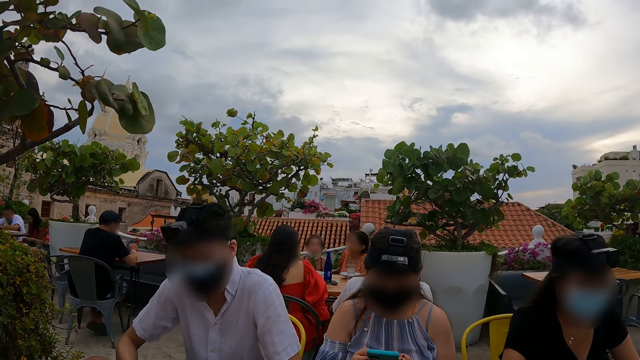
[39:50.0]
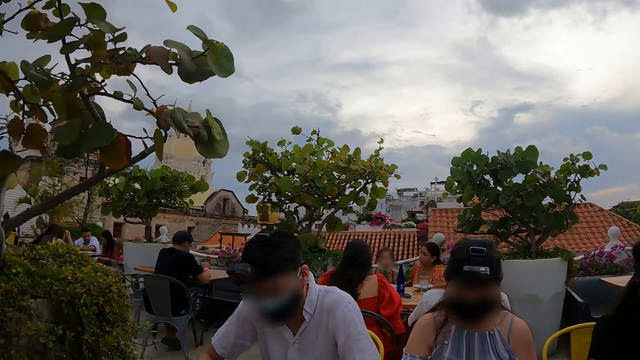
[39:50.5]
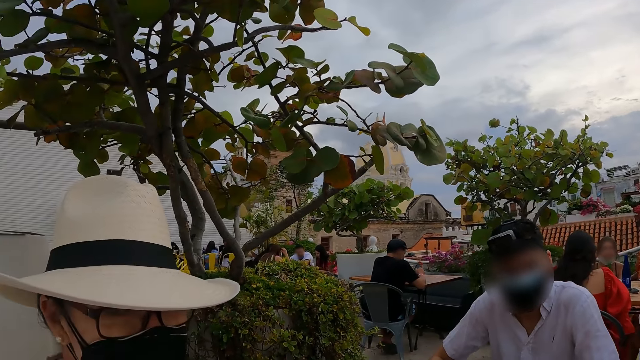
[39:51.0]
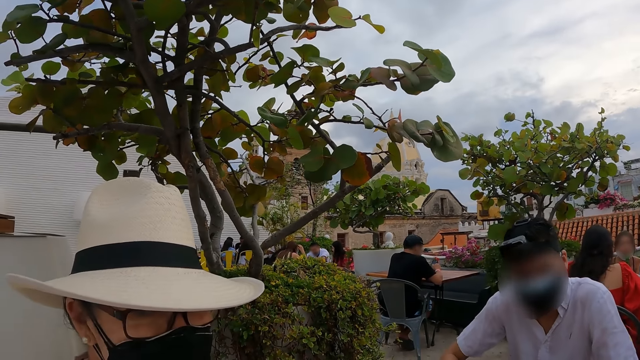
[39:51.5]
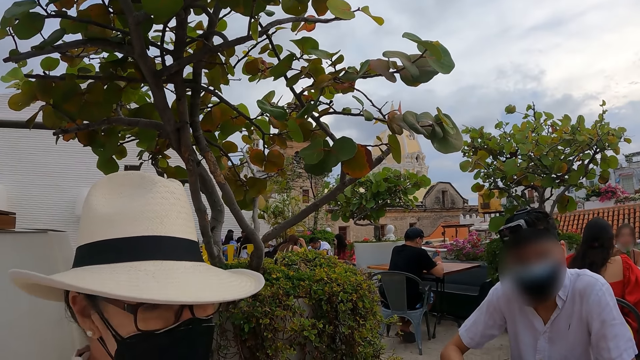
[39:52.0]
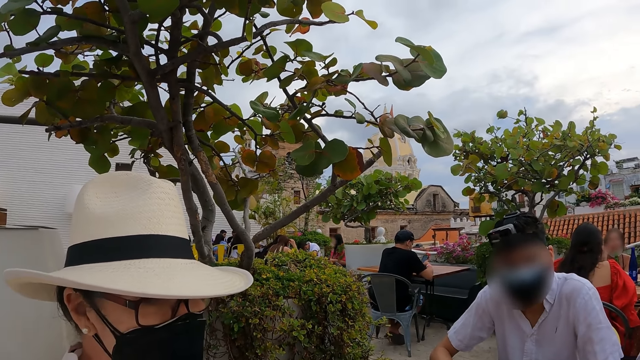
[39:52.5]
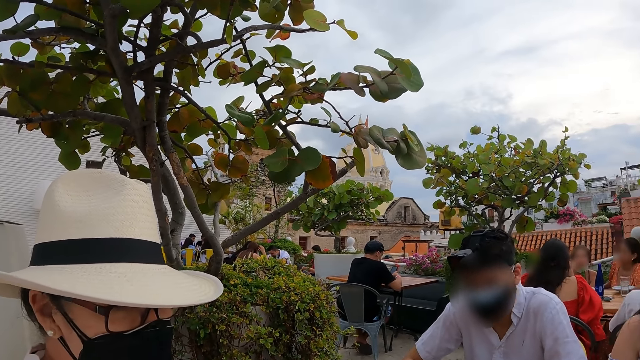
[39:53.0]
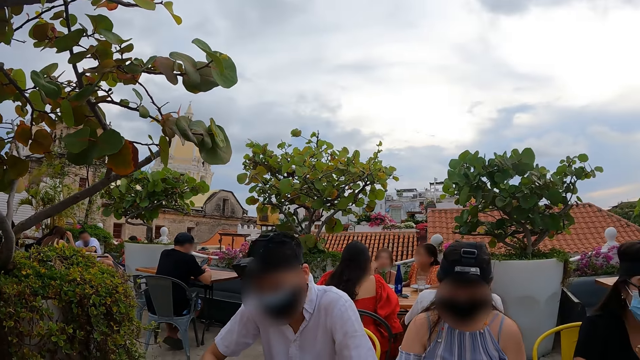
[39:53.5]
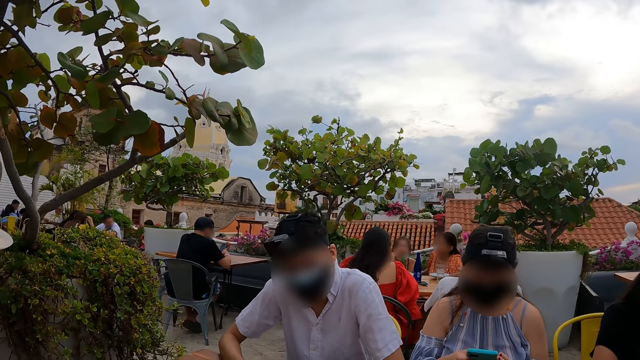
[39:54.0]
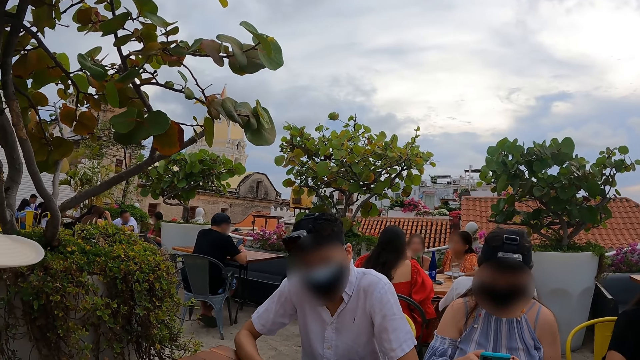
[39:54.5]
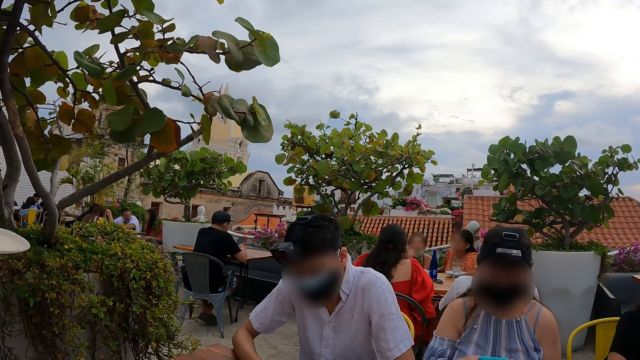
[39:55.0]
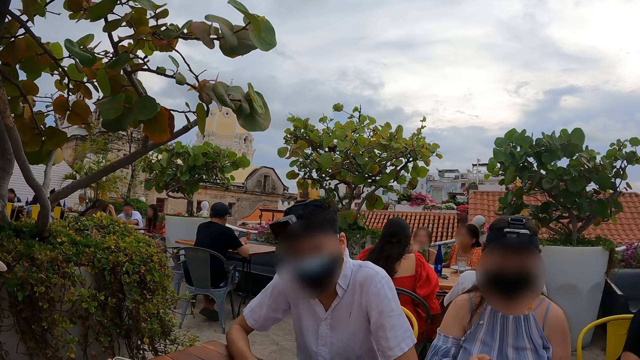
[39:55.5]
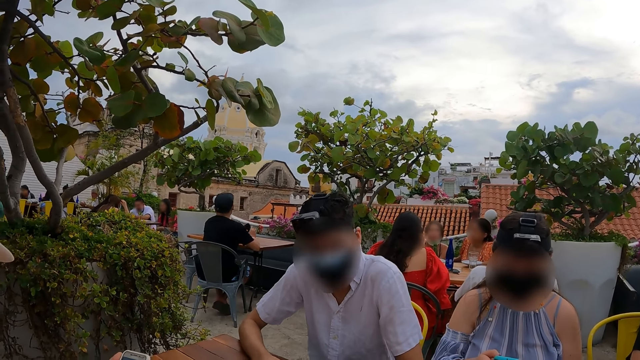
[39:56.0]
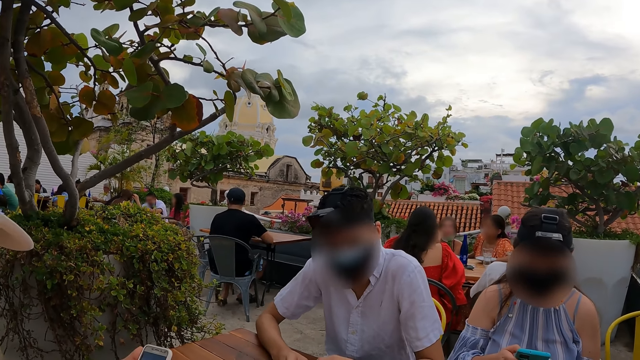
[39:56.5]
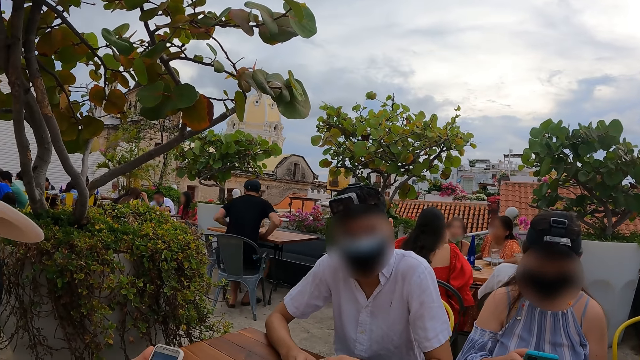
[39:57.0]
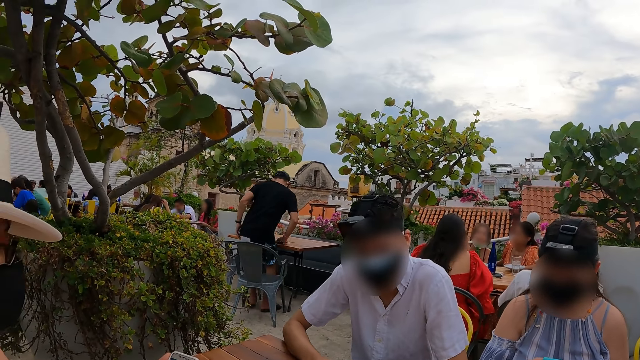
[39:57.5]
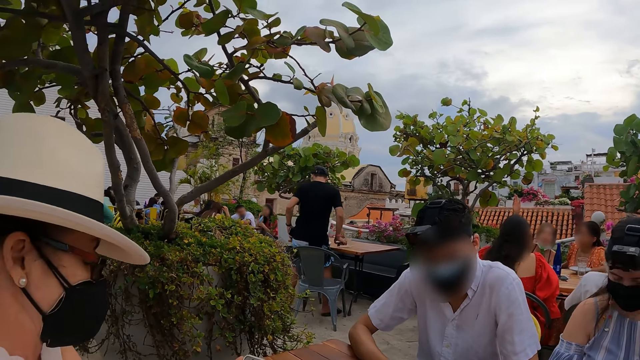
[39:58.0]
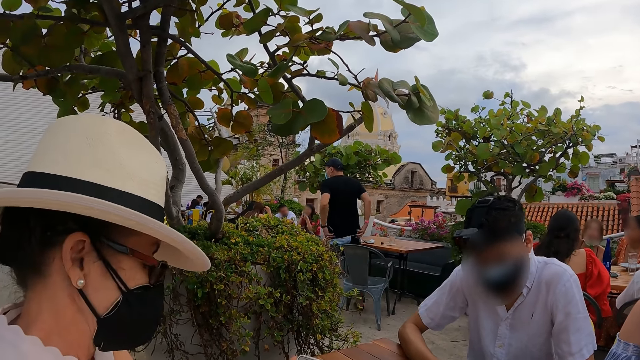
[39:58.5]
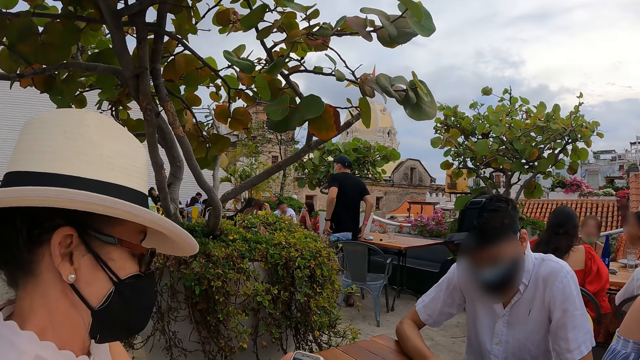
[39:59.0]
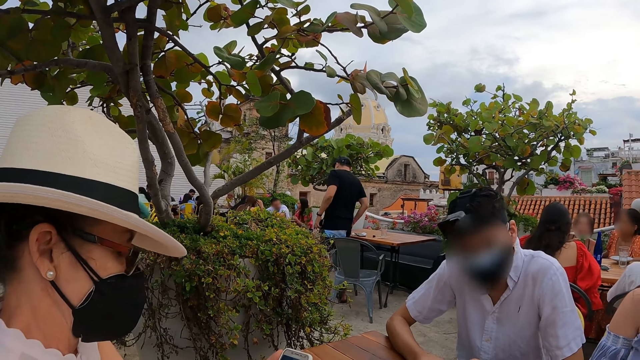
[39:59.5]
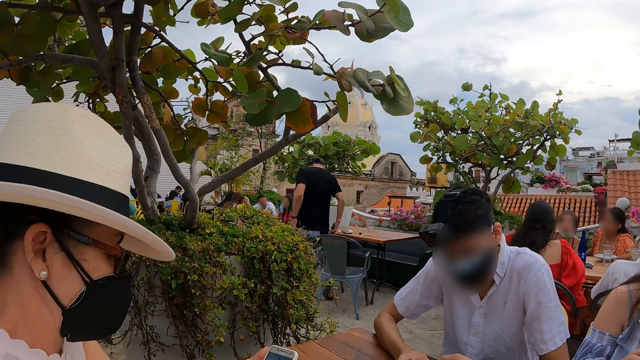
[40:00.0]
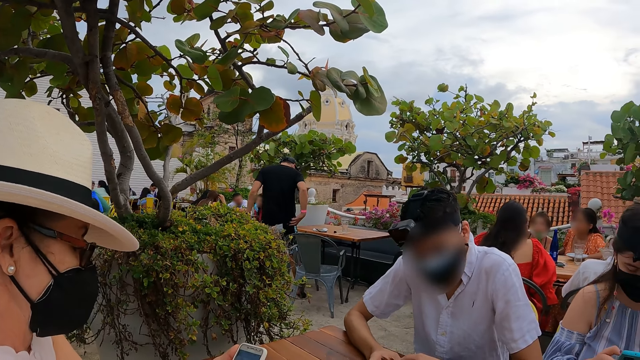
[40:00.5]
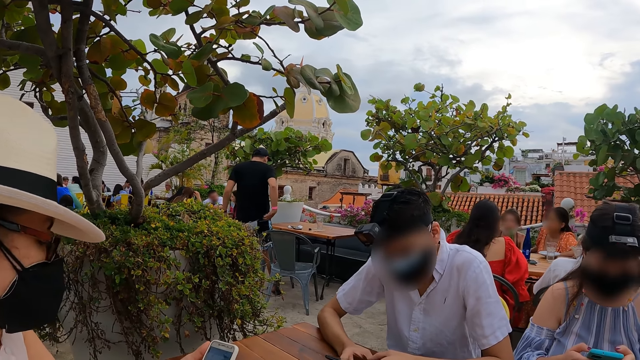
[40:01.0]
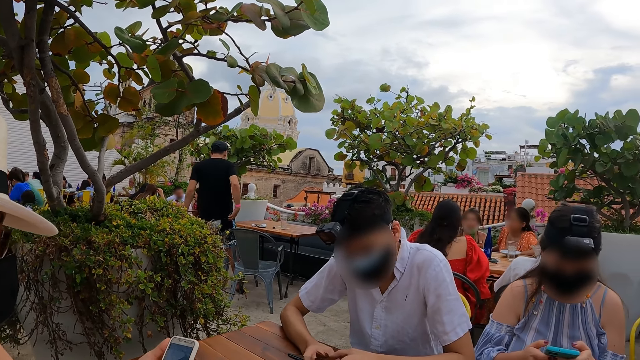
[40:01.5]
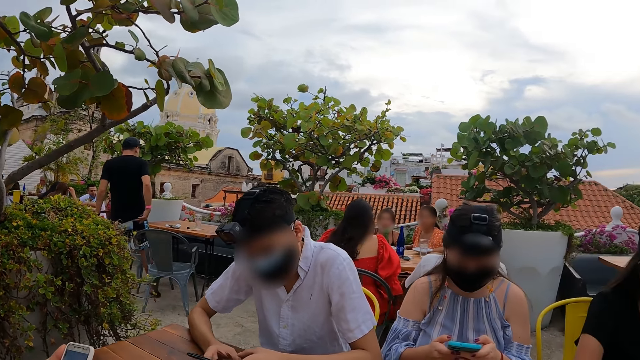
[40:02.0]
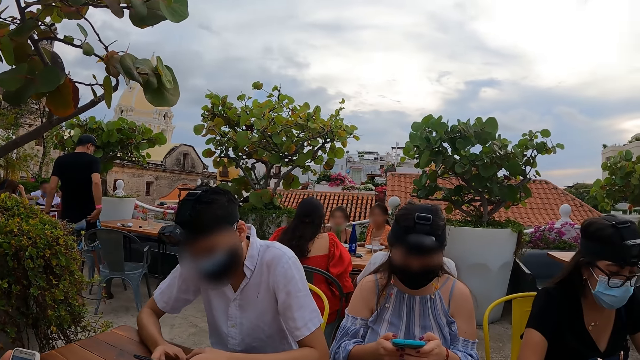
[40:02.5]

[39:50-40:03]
The camera wearer looks around. They interact with a woman. They stare at a person. They look around. They stare at another person, a third person and a fourth person. They interact with a man. They look around.

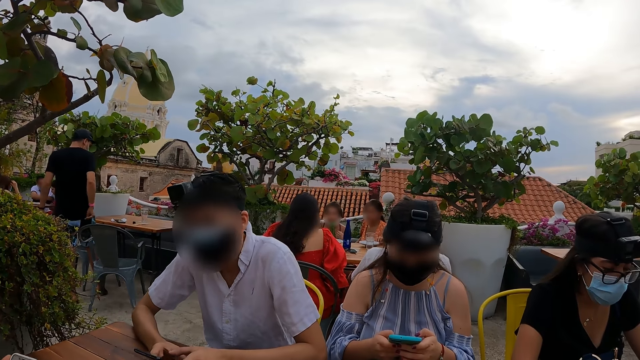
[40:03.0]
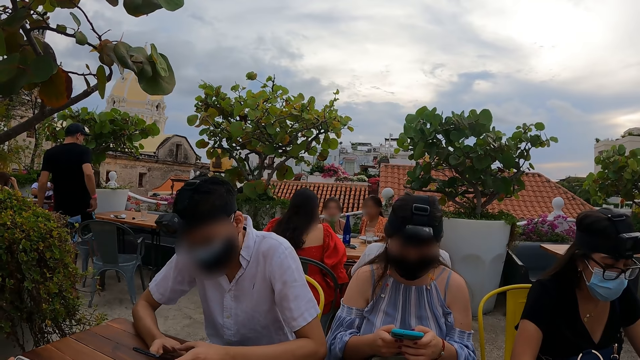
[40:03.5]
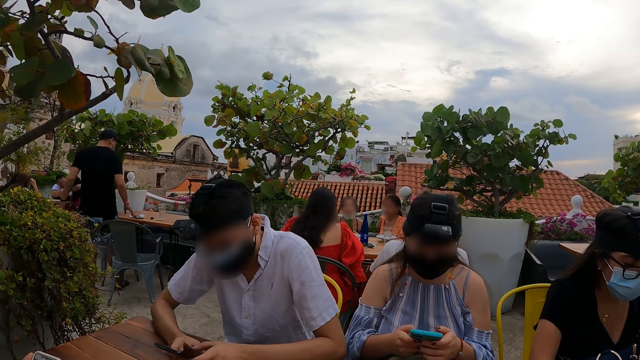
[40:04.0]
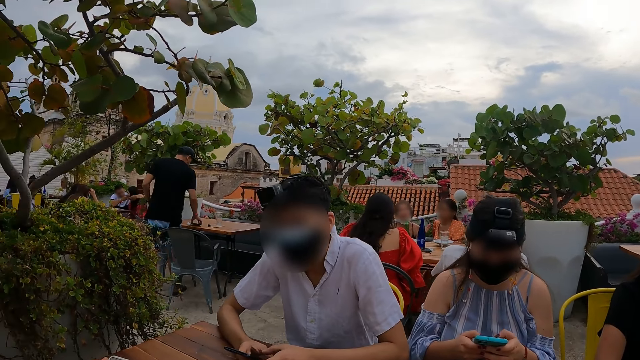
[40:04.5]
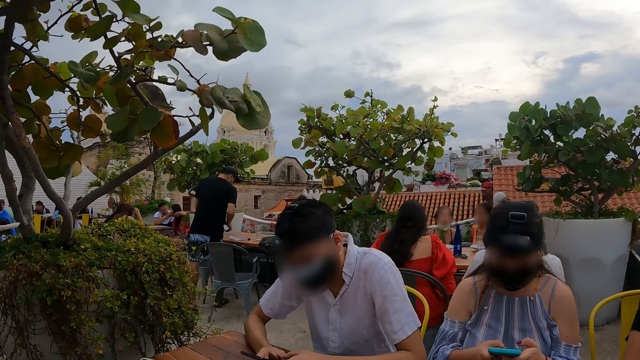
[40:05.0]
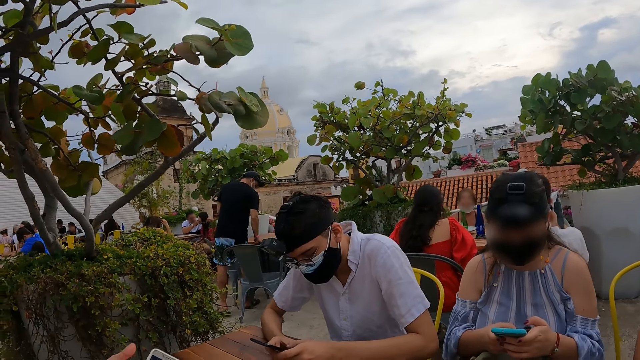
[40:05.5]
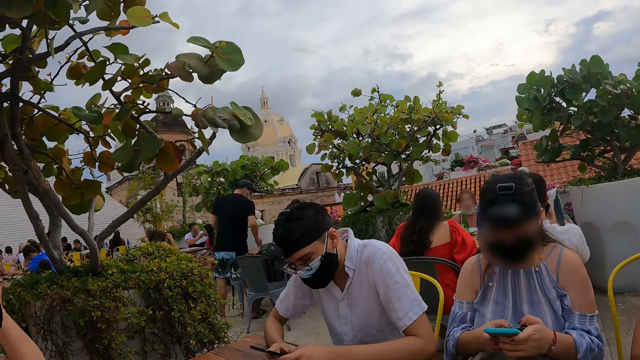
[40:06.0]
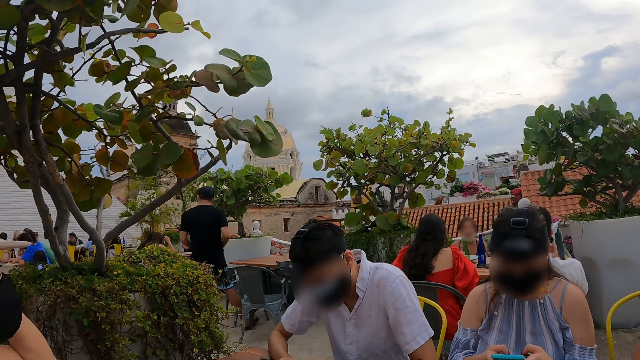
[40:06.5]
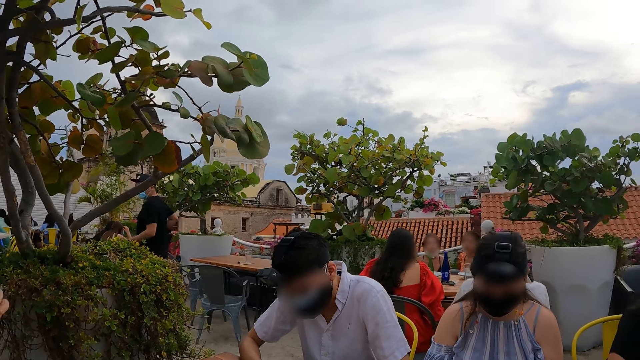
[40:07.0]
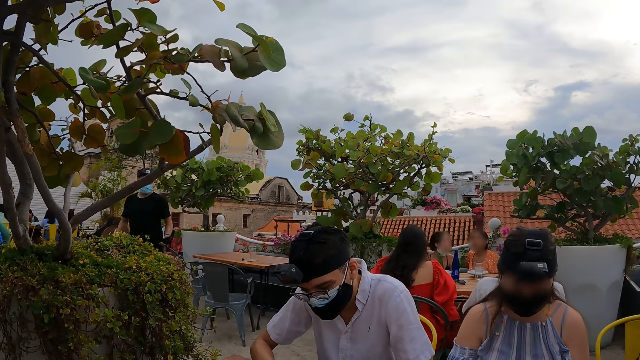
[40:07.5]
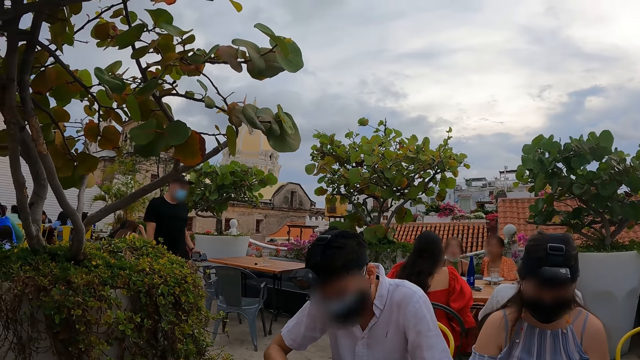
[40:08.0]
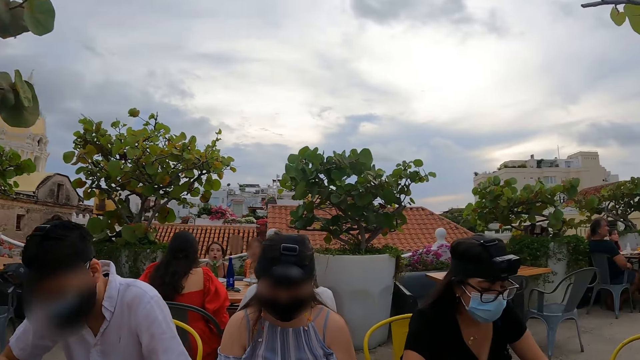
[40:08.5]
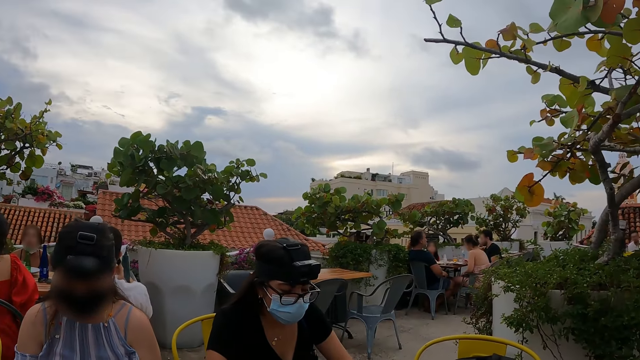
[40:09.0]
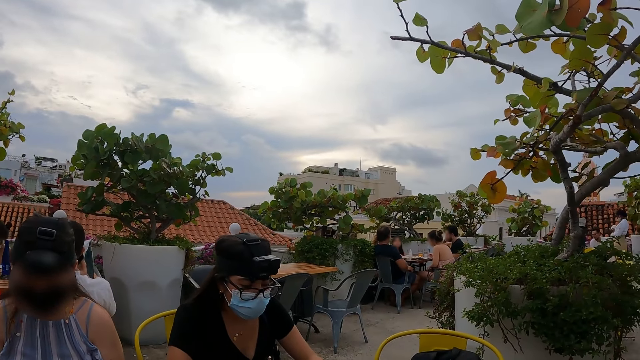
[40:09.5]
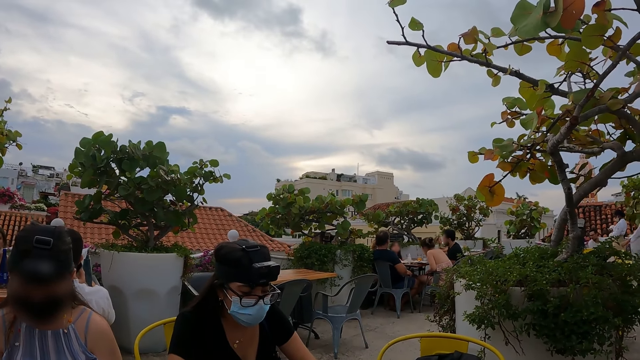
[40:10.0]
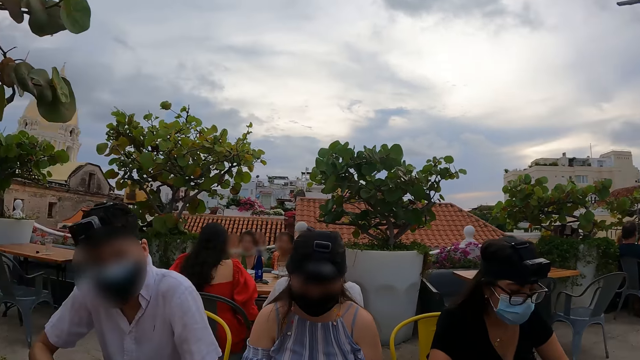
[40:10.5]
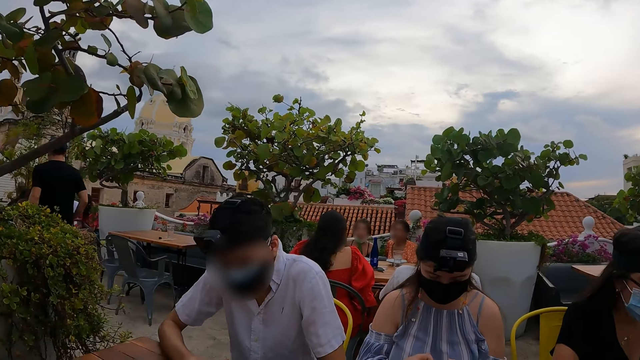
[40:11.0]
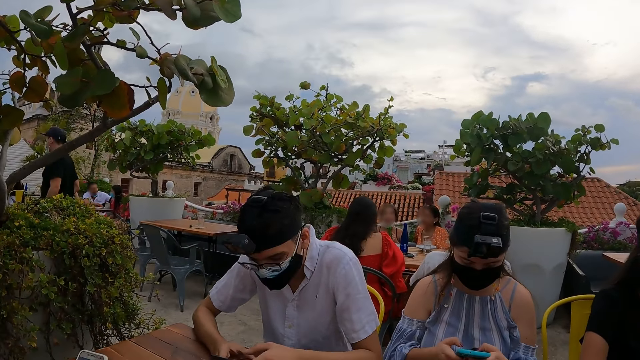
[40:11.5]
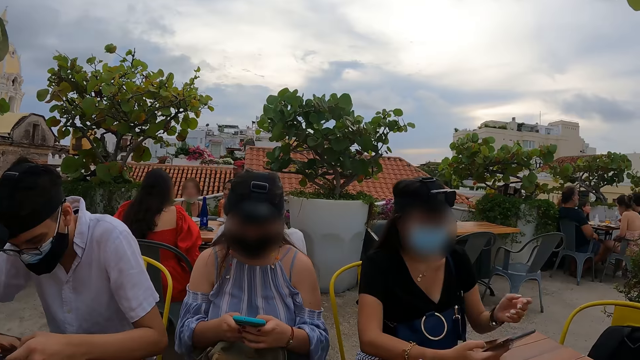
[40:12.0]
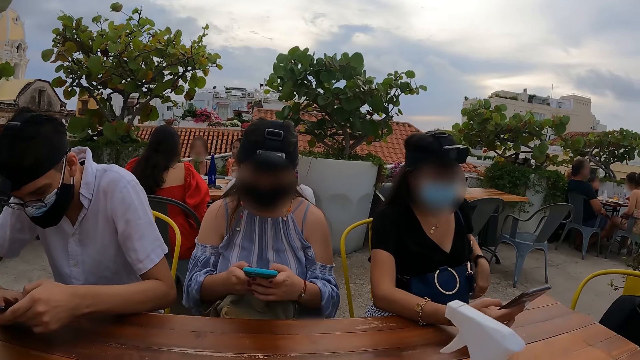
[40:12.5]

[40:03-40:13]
The camera wearer looks around.
